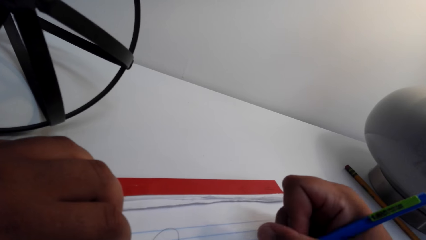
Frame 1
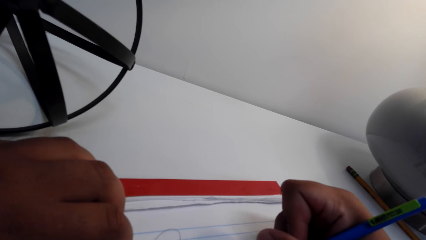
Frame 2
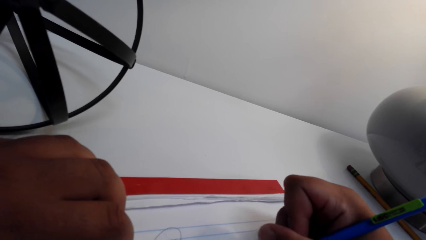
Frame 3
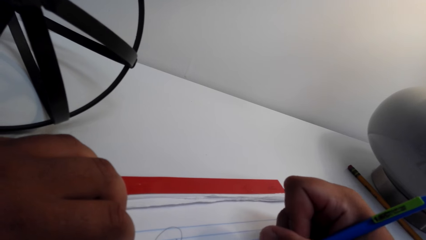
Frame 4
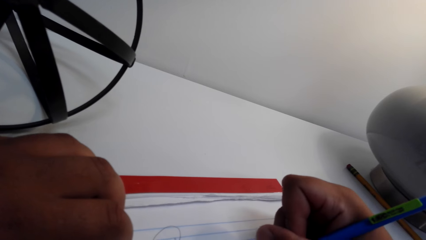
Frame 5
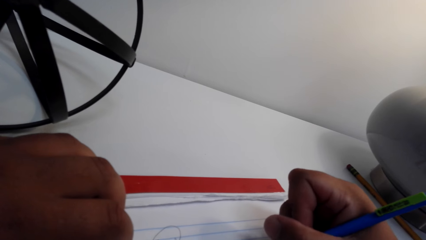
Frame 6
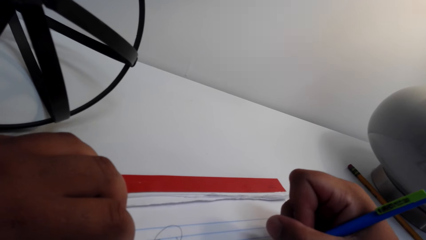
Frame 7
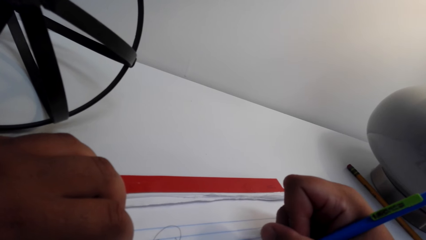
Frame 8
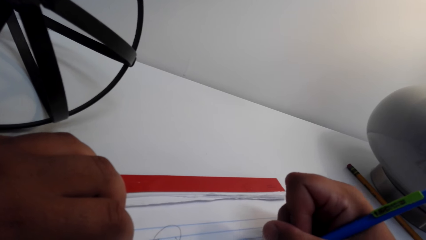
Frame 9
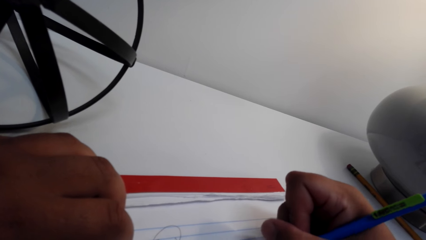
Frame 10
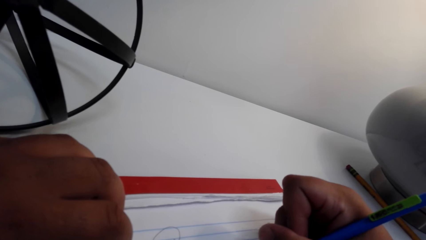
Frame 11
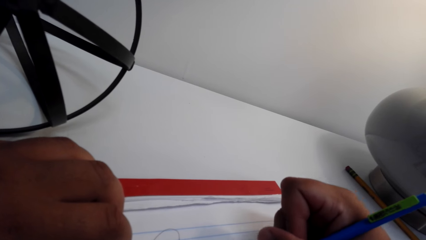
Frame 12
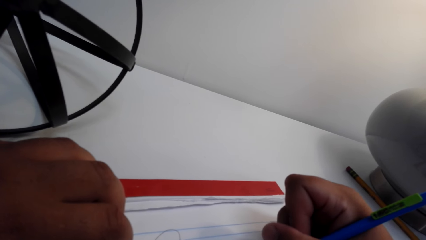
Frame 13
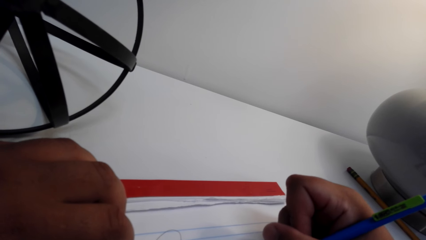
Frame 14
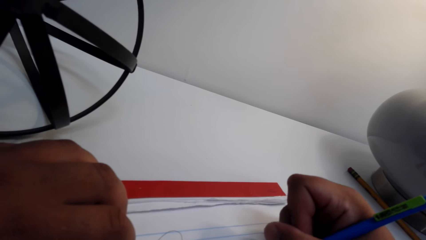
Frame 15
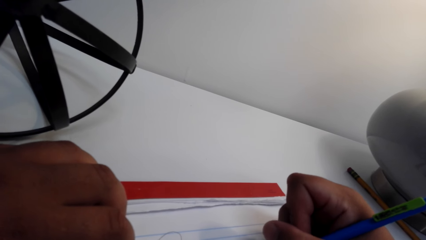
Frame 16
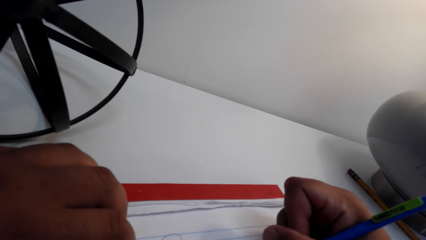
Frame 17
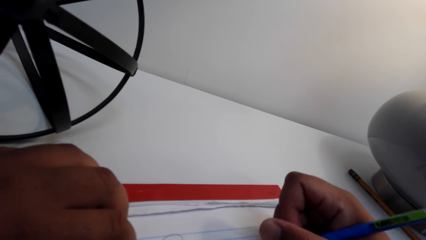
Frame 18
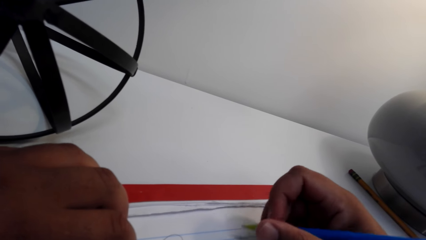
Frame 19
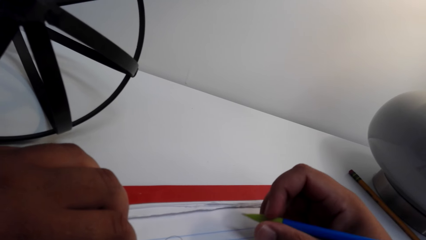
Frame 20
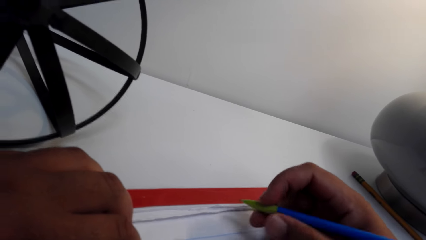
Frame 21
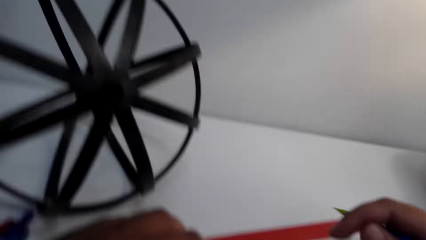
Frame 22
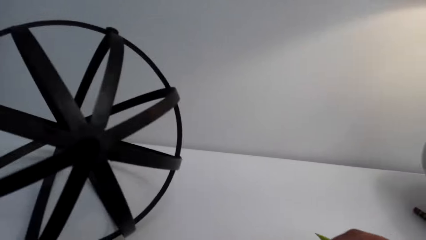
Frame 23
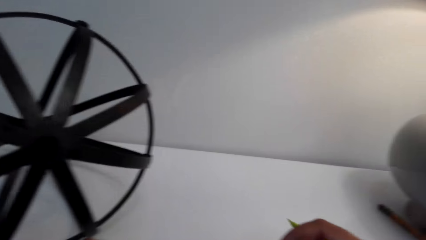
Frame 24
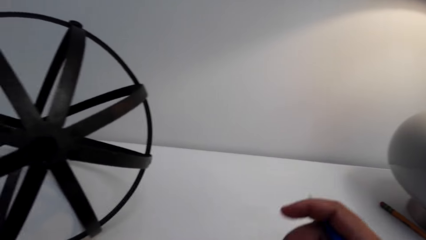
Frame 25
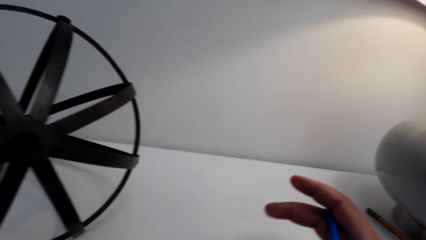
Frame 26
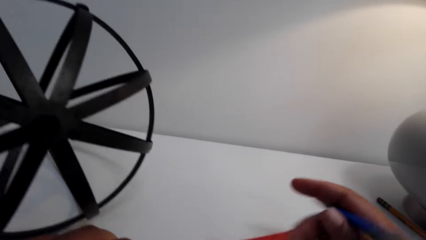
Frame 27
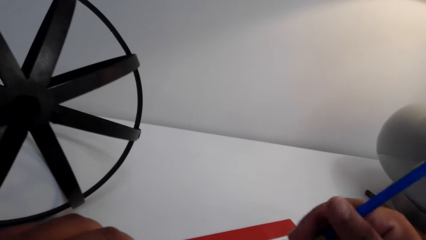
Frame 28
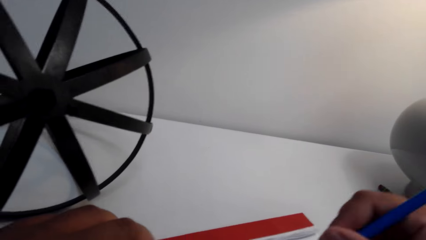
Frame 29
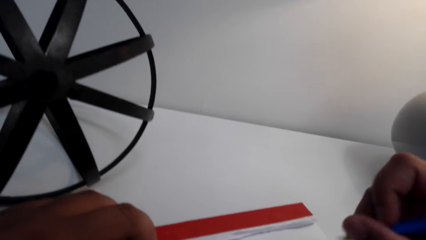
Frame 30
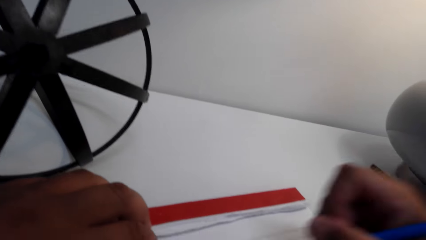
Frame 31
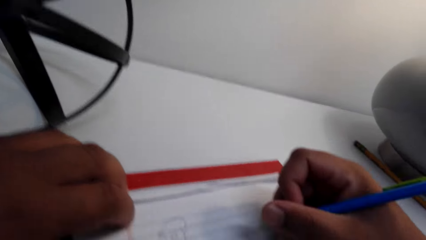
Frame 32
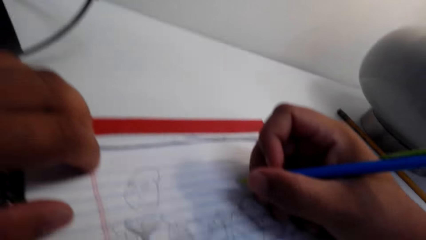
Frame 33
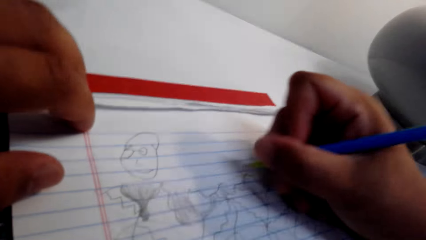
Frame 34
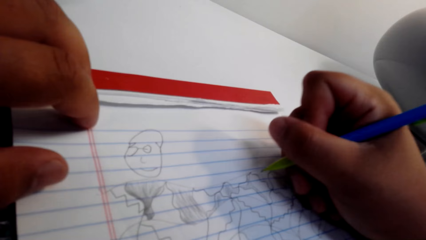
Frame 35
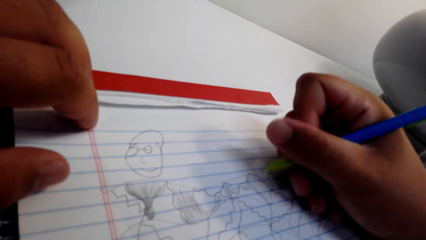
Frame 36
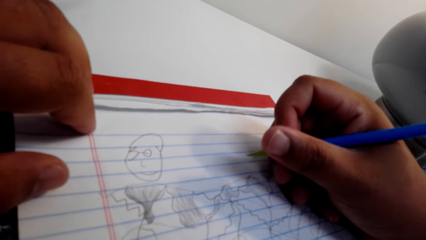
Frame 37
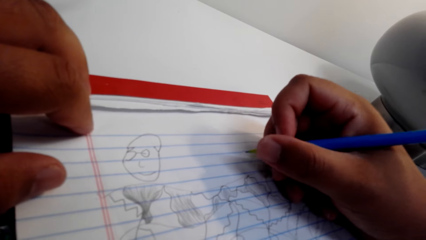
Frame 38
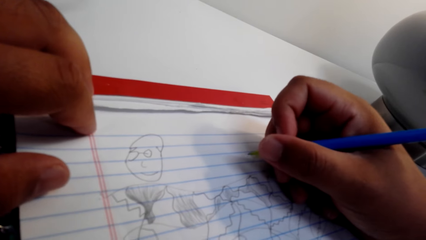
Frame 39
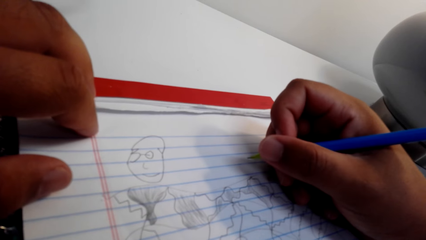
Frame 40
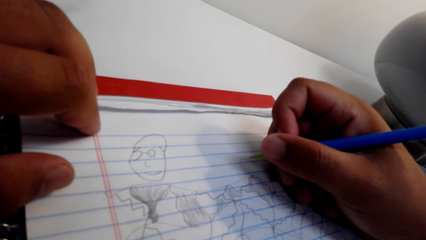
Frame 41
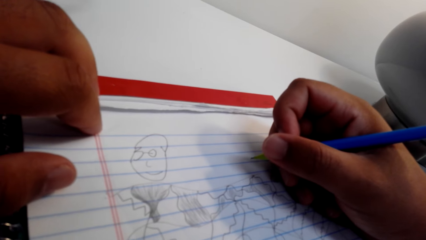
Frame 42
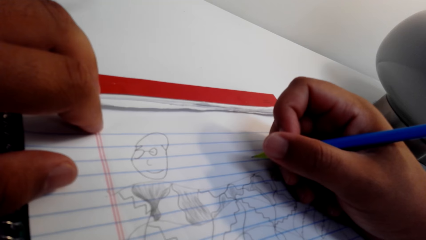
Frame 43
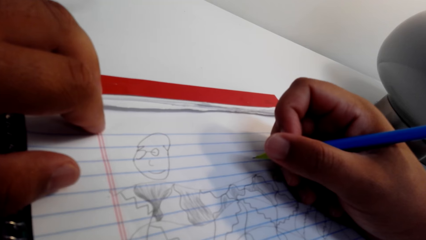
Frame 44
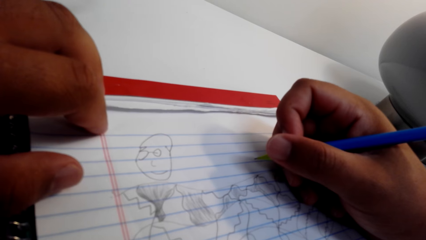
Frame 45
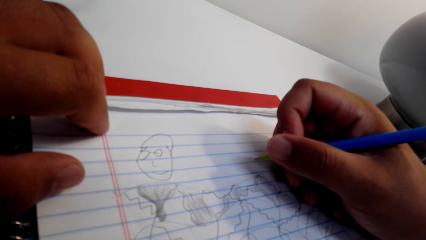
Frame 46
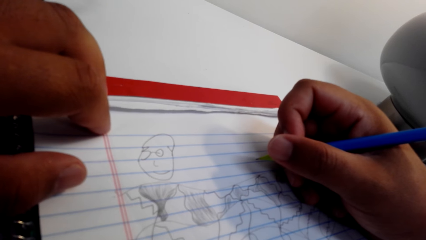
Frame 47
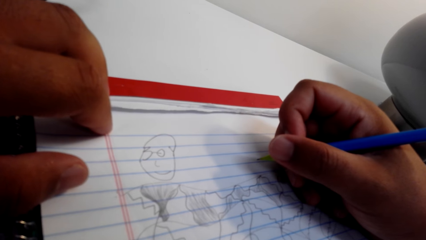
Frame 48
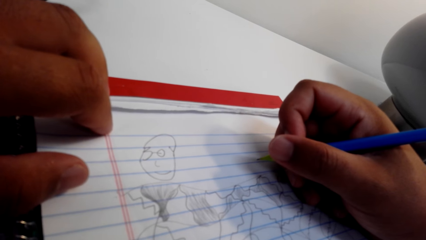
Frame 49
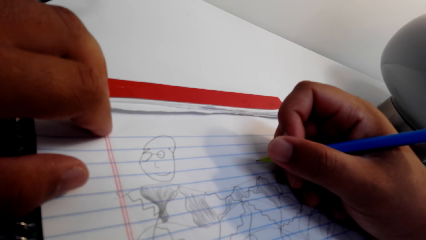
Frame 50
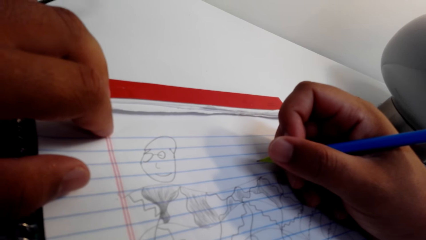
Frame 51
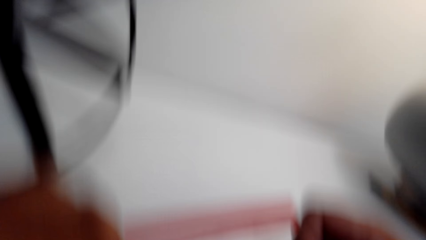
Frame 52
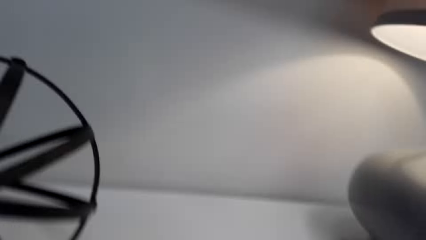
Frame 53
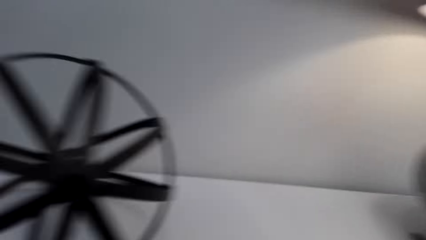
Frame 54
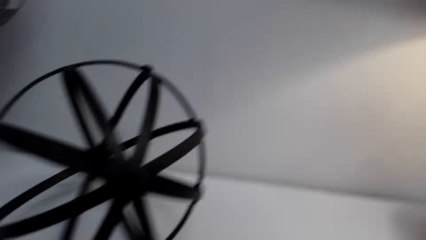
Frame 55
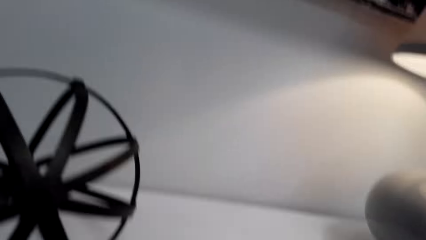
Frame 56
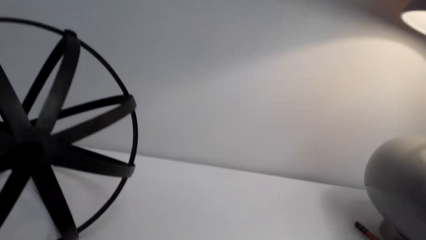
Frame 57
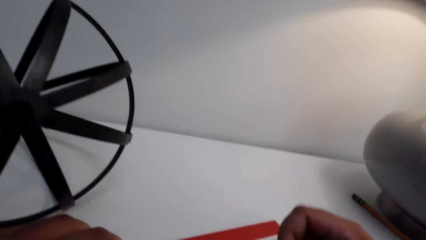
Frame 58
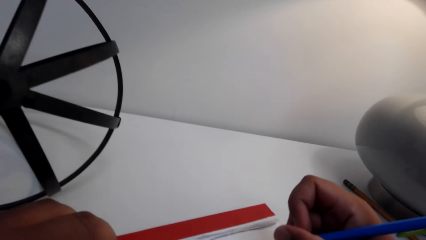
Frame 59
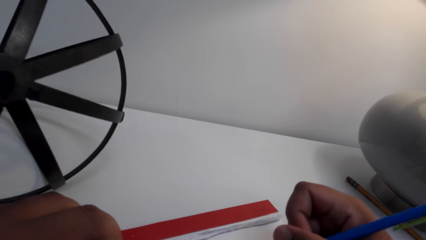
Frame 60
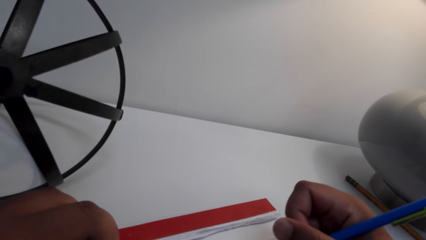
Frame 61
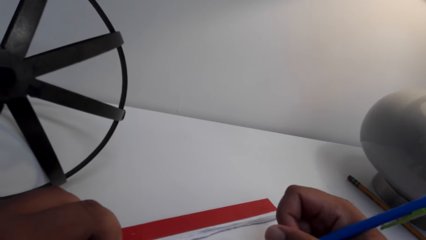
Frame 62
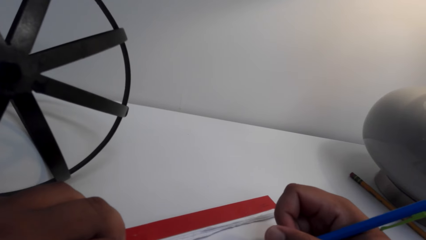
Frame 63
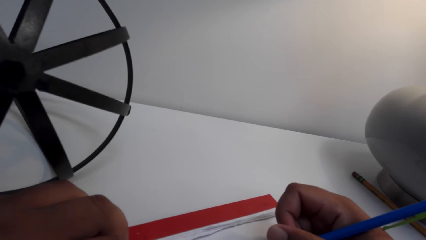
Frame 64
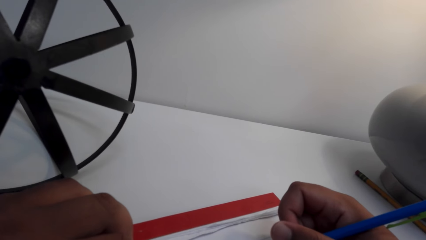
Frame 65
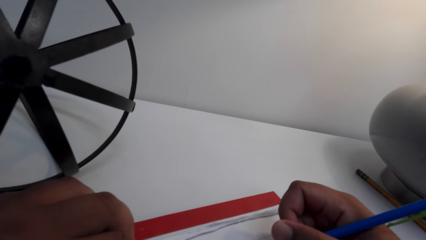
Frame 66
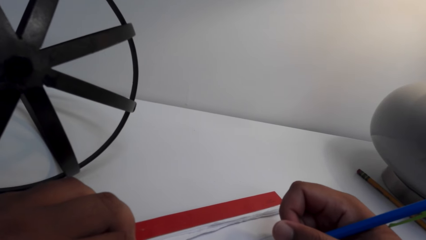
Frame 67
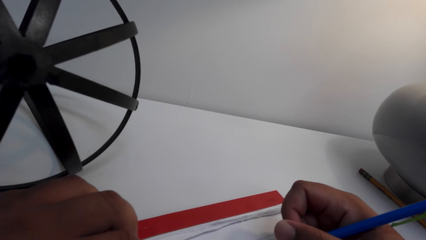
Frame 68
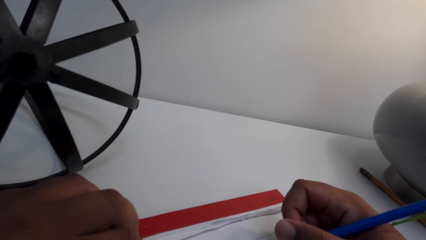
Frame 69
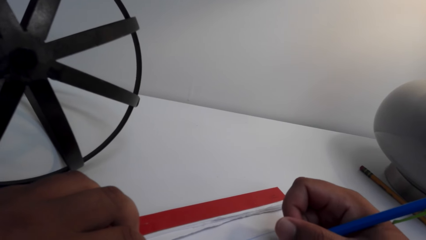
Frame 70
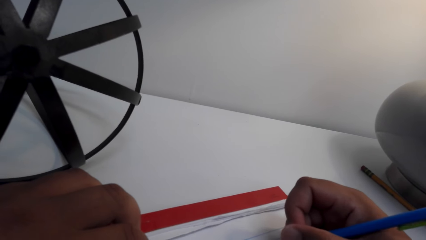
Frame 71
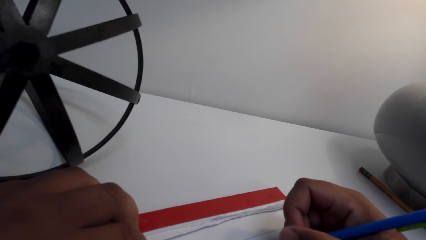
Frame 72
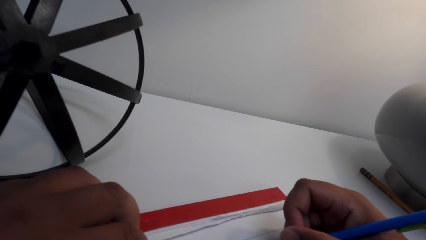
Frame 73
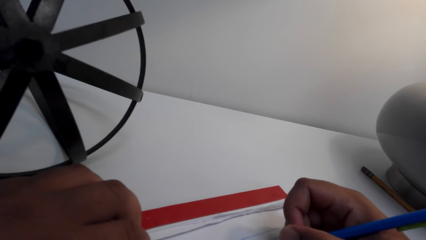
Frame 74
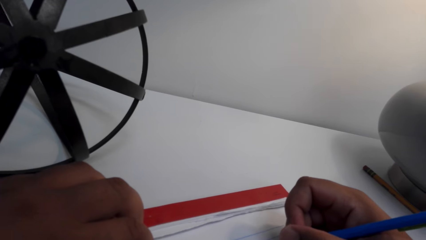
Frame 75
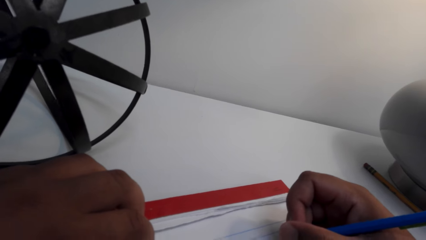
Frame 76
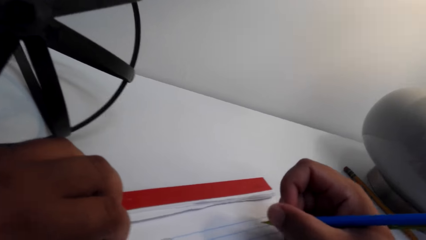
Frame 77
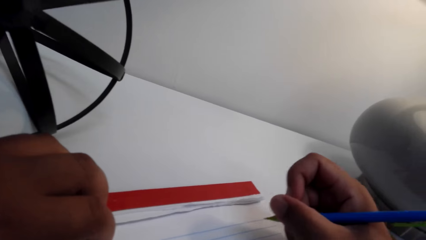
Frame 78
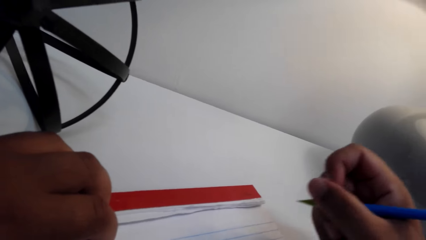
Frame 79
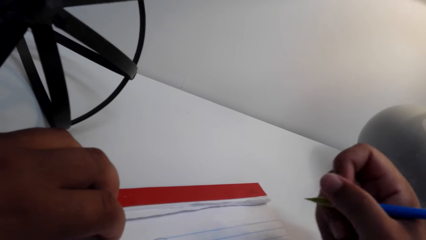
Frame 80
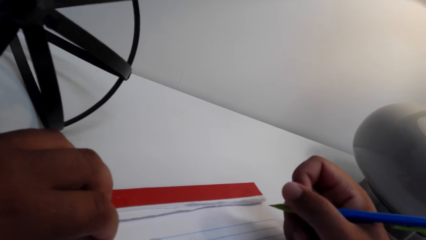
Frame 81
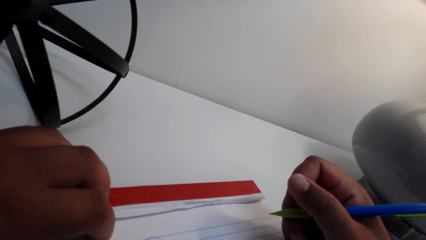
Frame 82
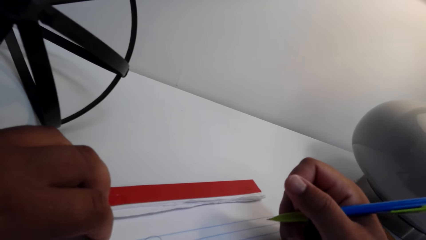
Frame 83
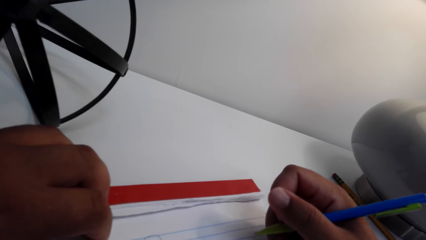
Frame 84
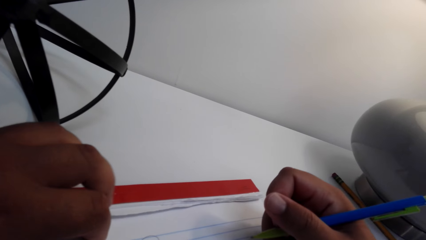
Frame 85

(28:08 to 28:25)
The camera wearer converses on the phone. They hold a pencil. They draw on the book.
